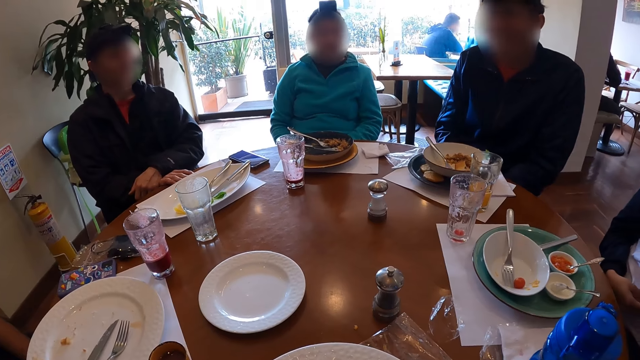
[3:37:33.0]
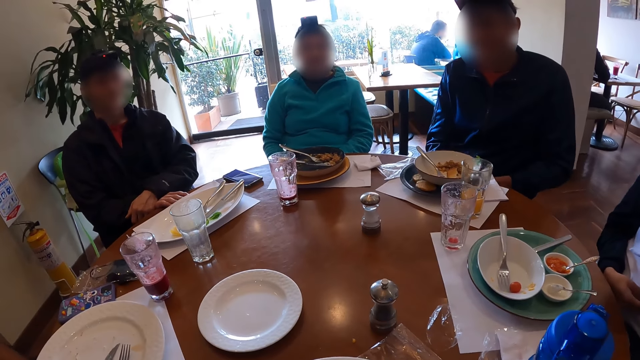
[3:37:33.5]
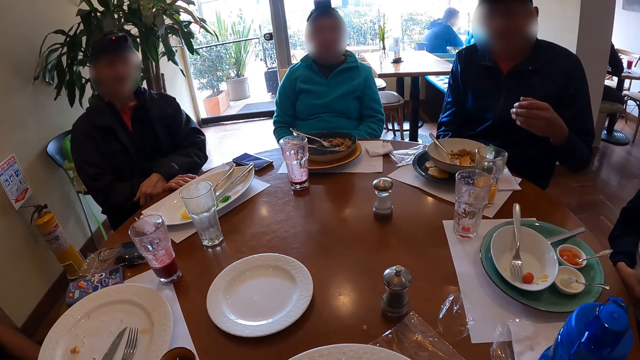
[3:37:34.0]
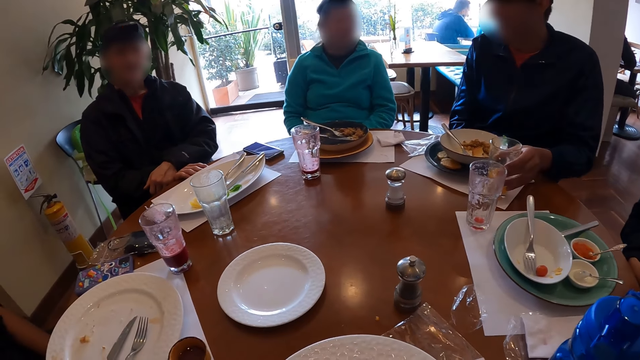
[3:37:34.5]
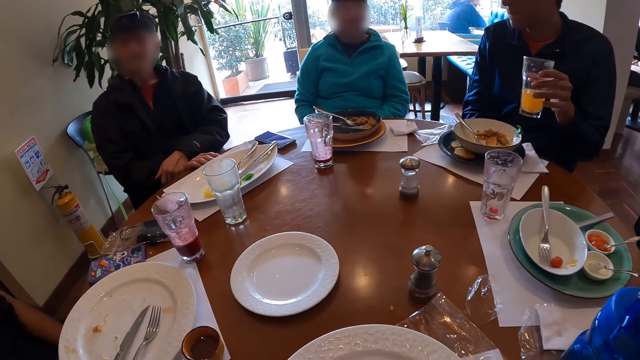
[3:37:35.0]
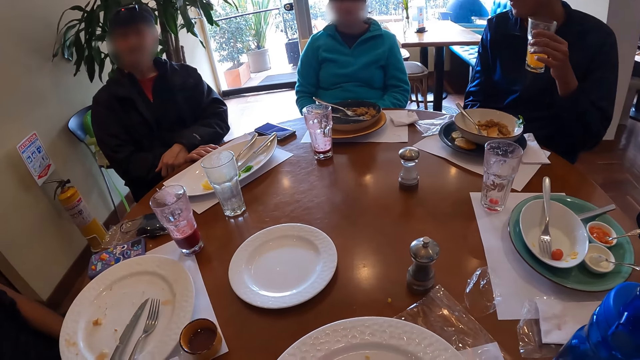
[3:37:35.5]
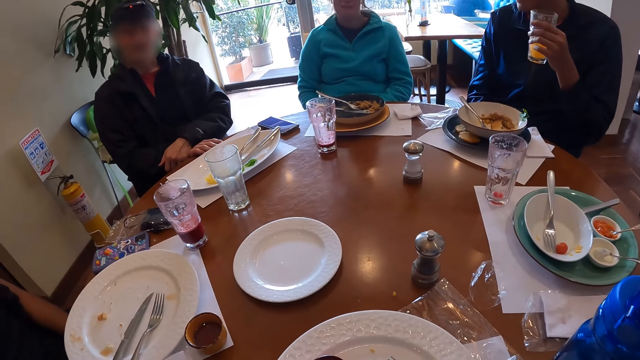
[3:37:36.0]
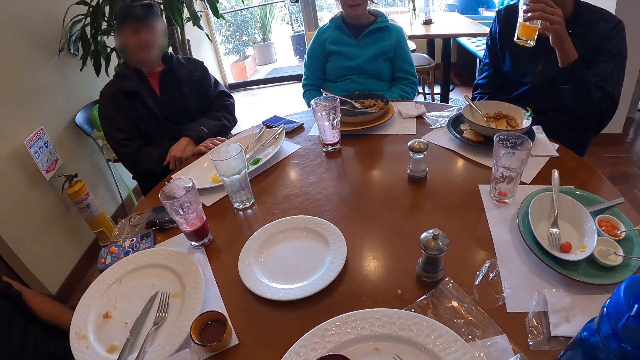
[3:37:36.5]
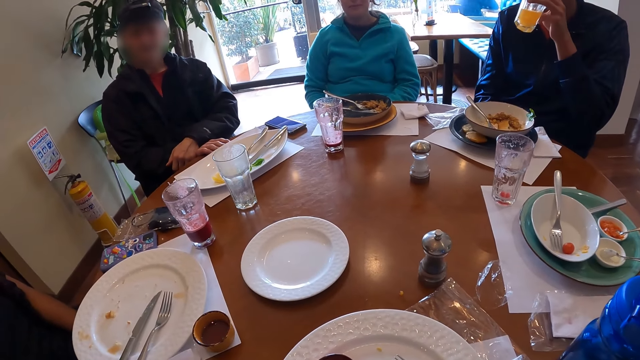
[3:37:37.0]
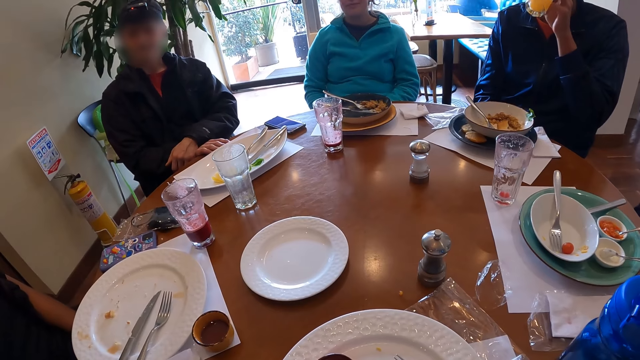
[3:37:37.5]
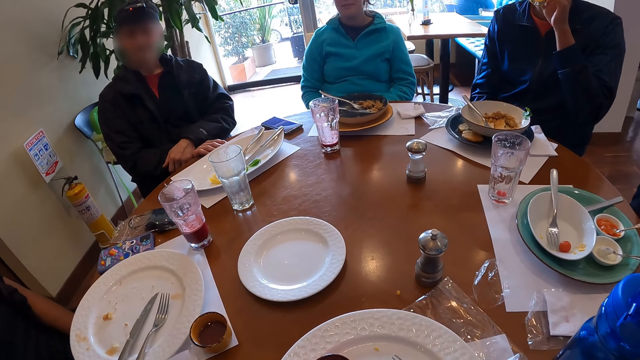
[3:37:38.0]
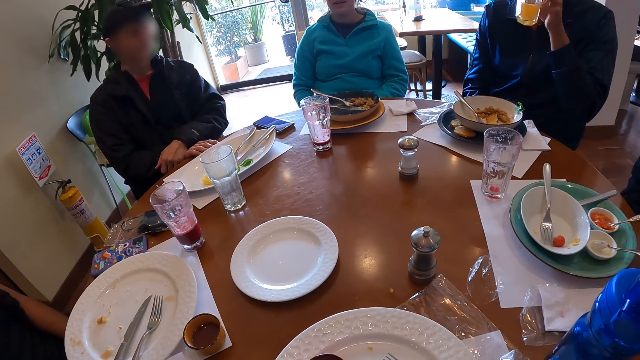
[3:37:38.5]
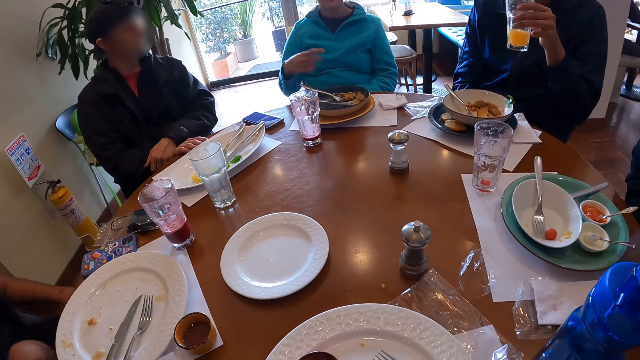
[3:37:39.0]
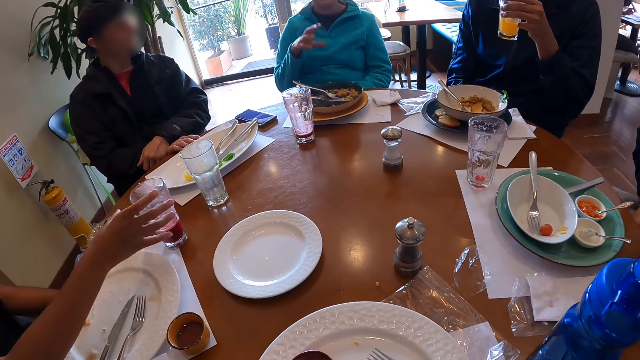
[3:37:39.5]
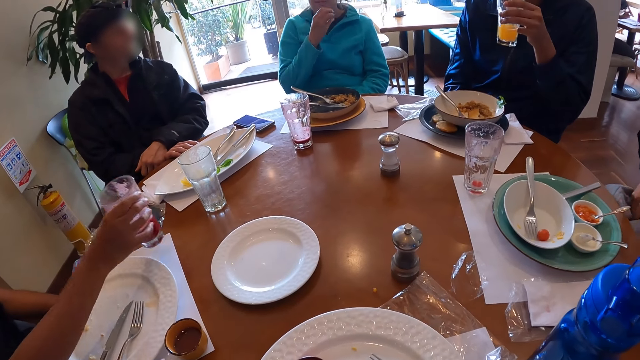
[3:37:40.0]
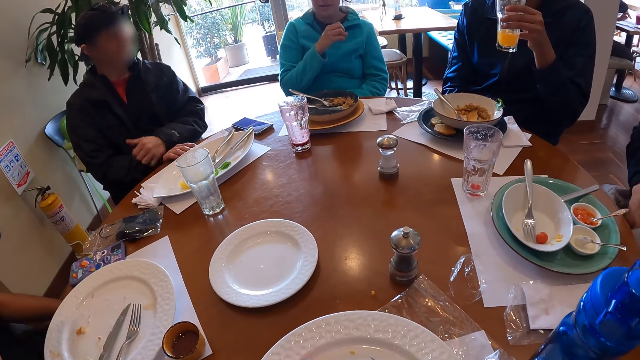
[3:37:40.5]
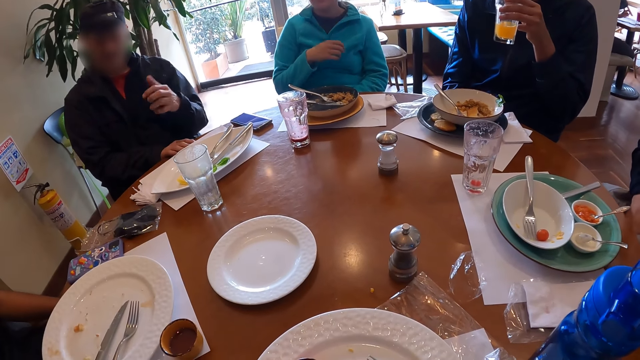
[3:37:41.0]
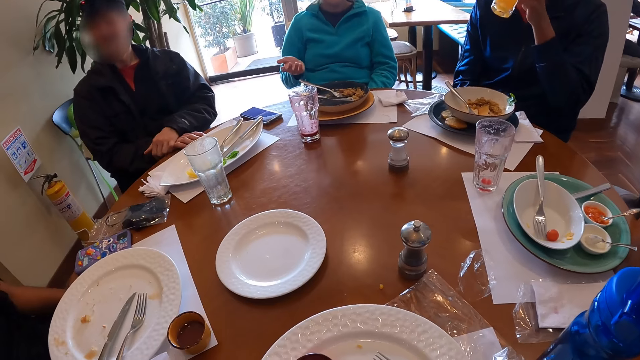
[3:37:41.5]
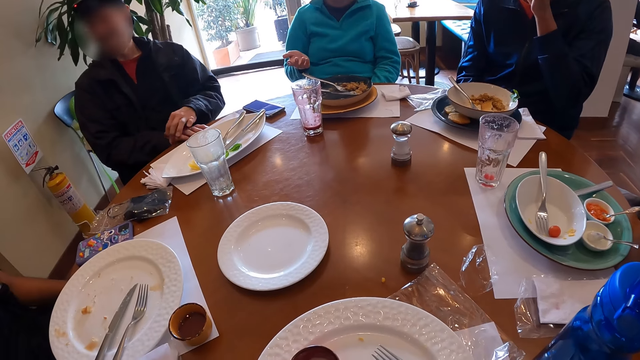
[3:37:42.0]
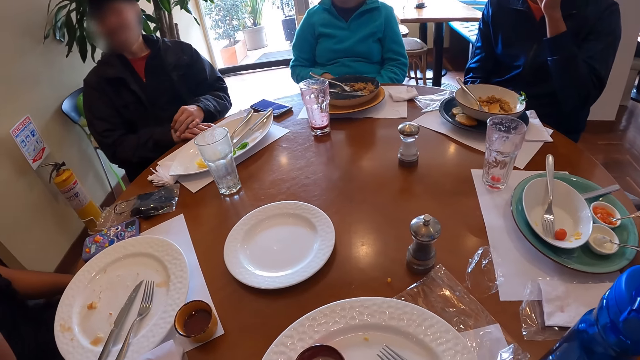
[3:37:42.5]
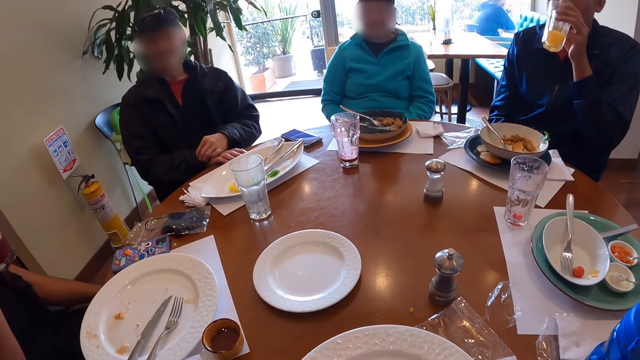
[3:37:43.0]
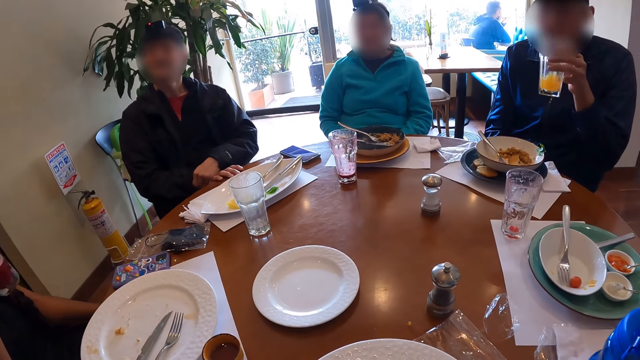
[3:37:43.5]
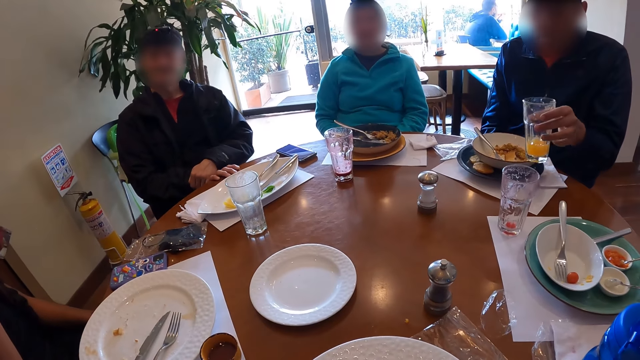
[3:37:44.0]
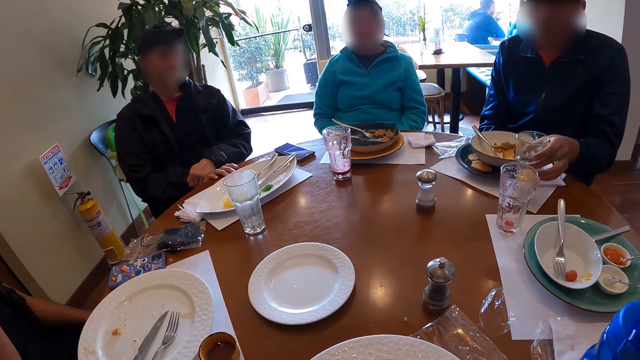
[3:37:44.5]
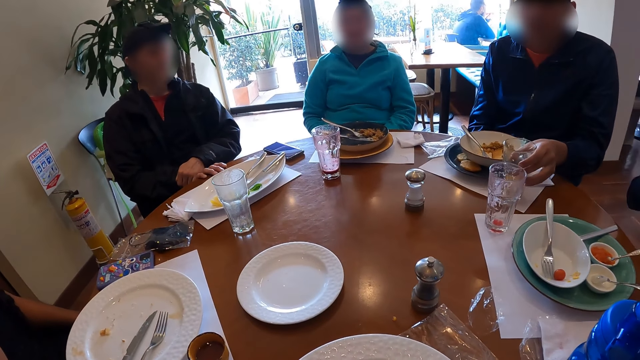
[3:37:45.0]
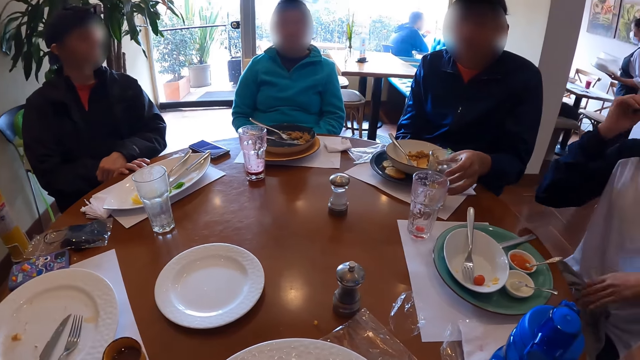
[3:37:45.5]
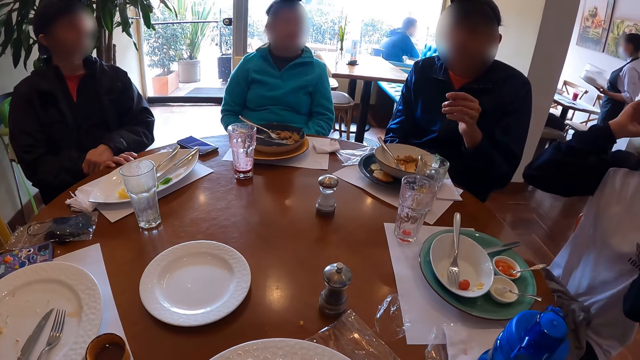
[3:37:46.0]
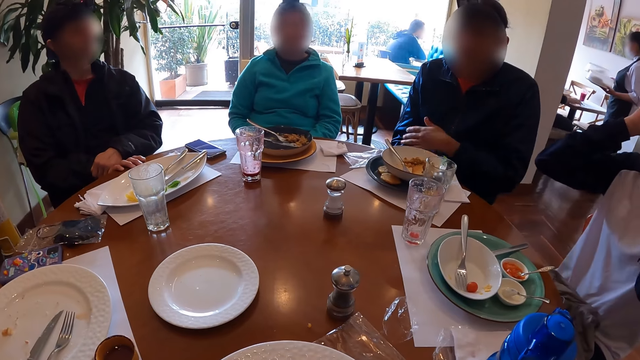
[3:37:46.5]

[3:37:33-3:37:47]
The man picks up a glass of juice from the table with his left hand. The man drinks juice from the glass in his left hand. The woman picks up a glass of juice from the table with her right hand. The man drinks juice from the glass in his left hand. The man drops the glass of juice on the table with his left hand.

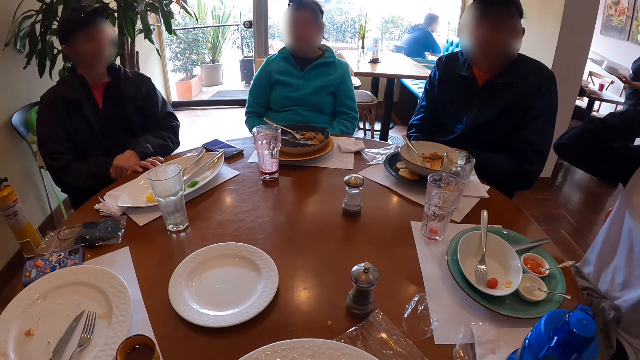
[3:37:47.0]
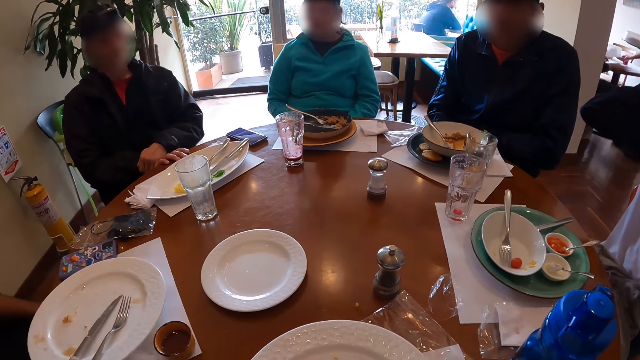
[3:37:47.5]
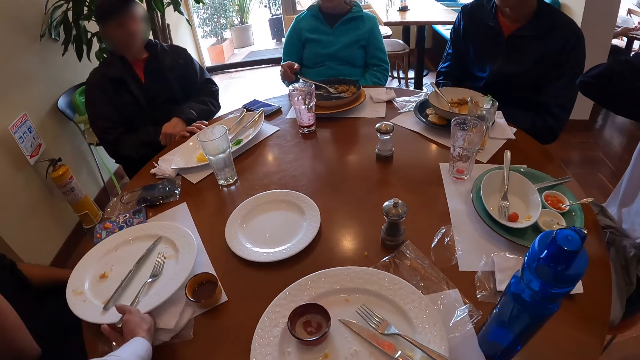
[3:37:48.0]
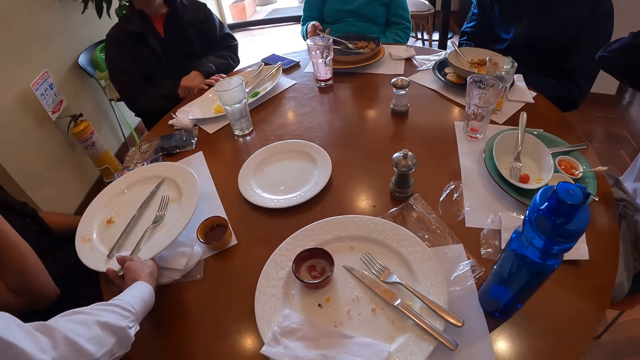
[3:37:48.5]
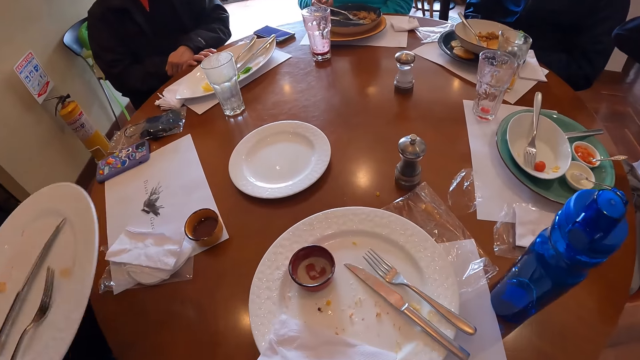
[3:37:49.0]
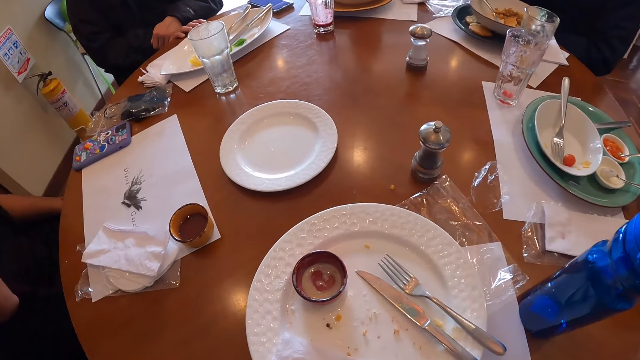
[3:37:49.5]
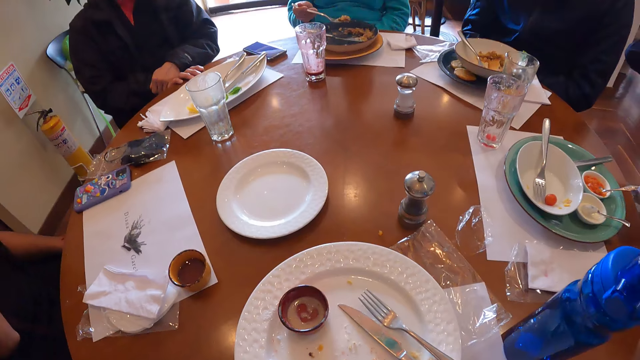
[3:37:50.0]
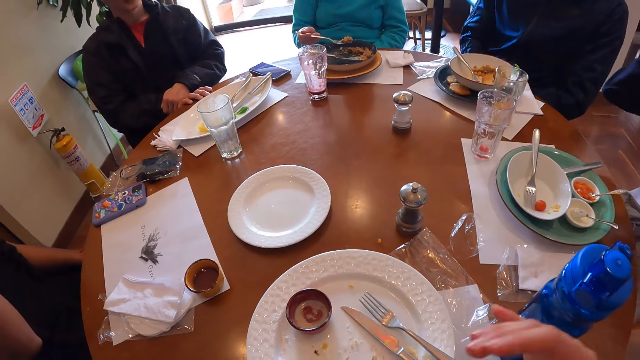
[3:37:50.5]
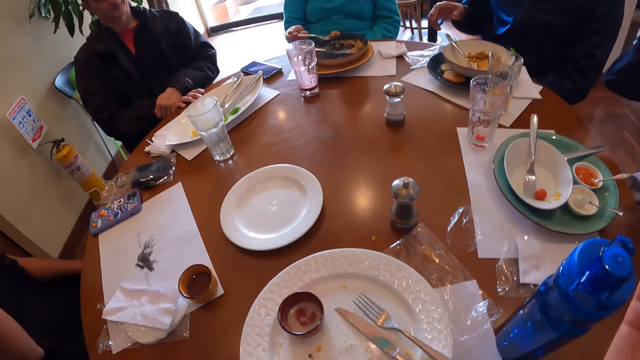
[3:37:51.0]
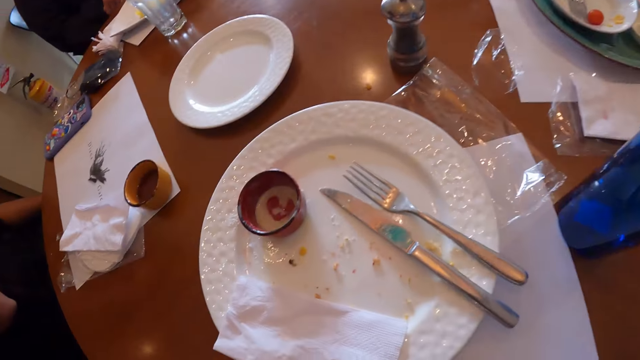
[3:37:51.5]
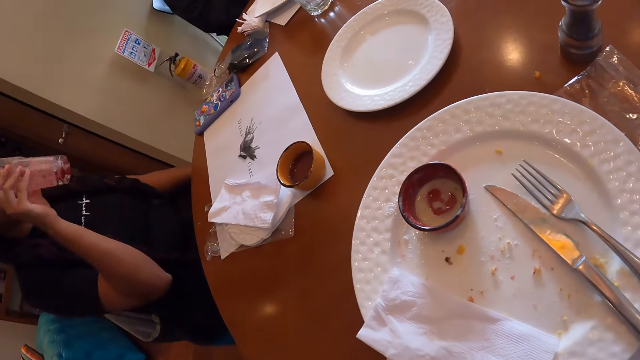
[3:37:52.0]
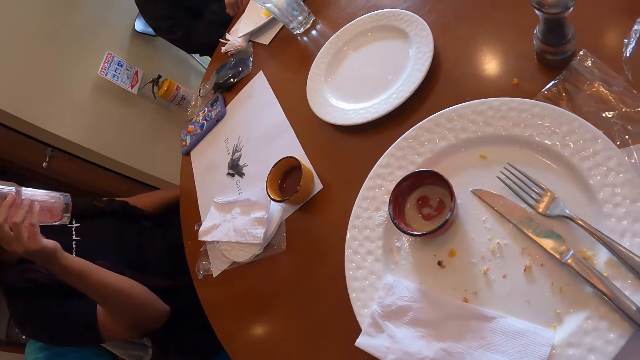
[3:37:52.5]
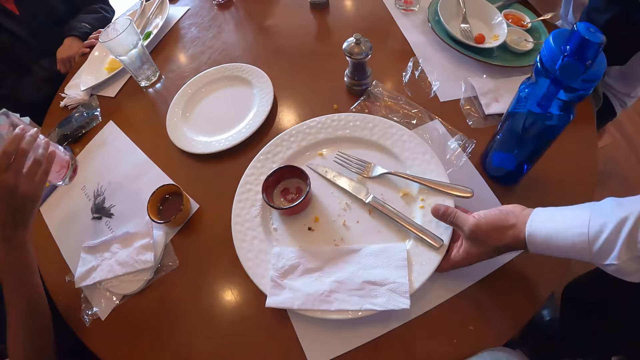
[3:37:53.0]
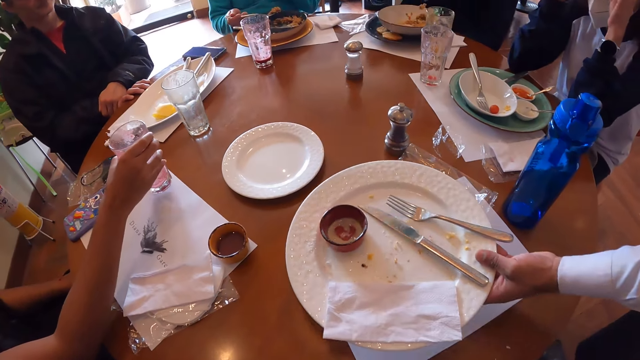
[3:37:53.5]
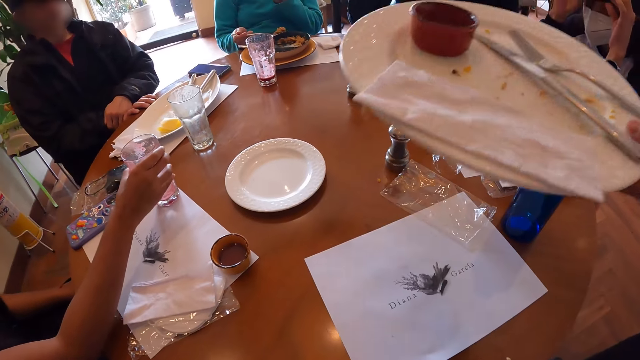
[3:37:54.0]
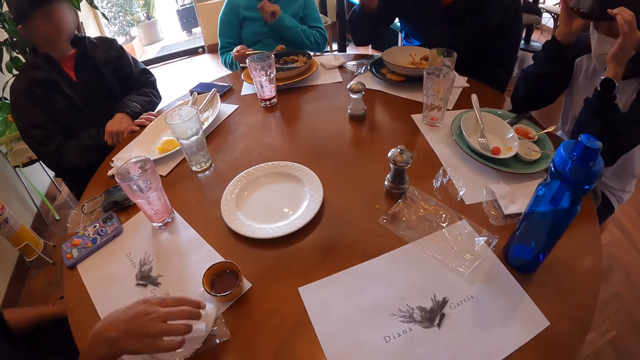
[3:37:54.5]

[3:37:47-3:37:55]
A waiter picks up the plate from the table with his right hand. A woman picks up the fork of rice from the plate on the table with her right hand. Another woman drinks juice from the glass in her right hand. The waiter picks up the plate from the table with his left hand. The second woman drops the glass of juice on the table with her right hand. A third woman adjusts a camera on her head with both hands.
